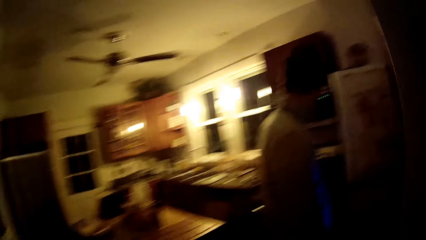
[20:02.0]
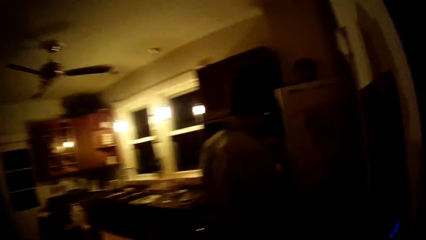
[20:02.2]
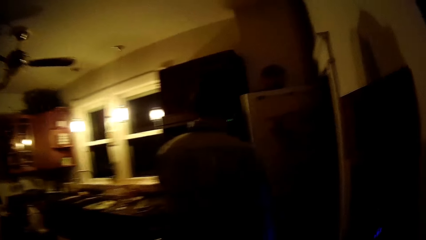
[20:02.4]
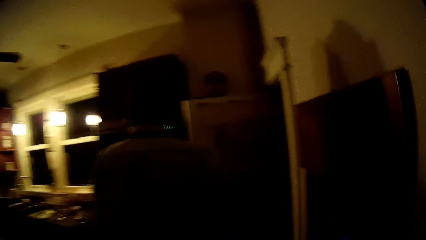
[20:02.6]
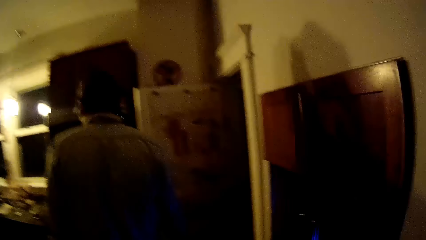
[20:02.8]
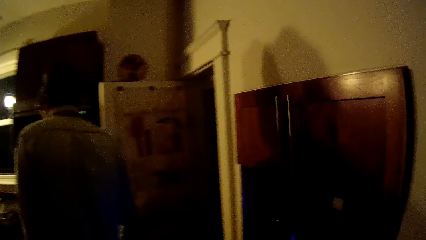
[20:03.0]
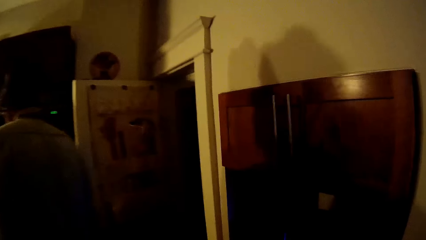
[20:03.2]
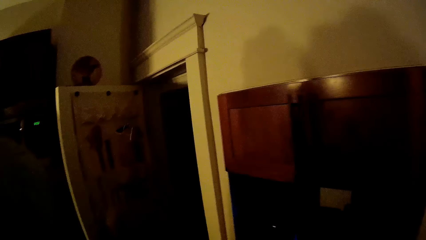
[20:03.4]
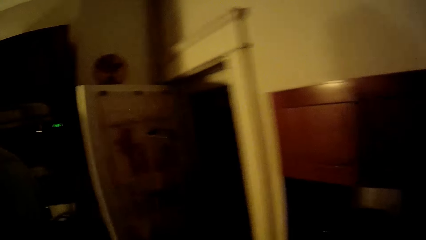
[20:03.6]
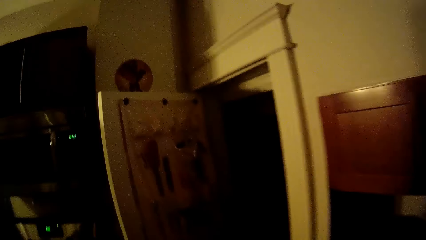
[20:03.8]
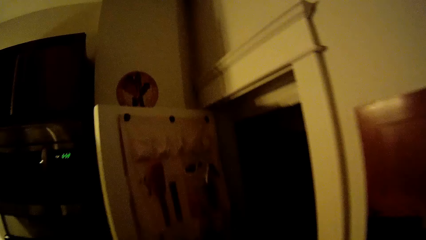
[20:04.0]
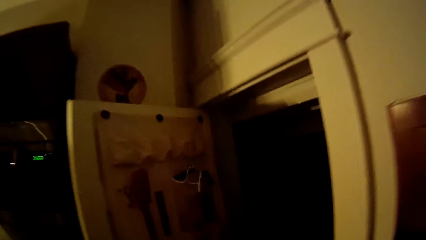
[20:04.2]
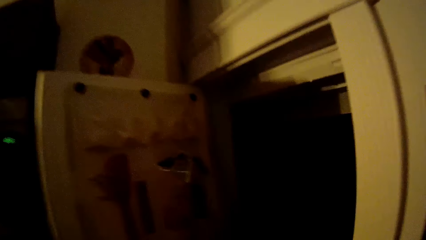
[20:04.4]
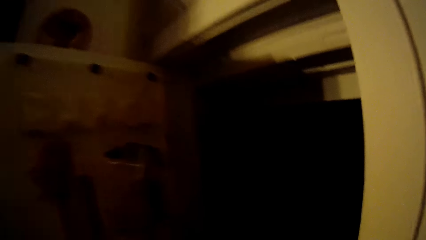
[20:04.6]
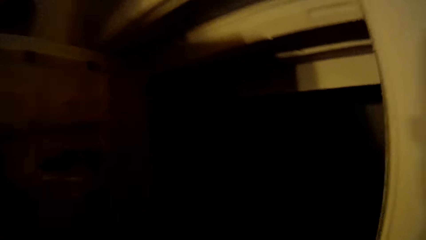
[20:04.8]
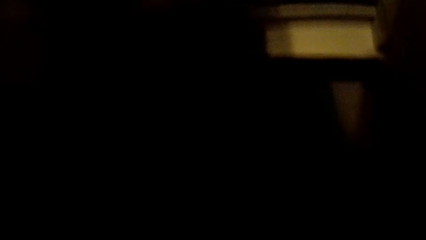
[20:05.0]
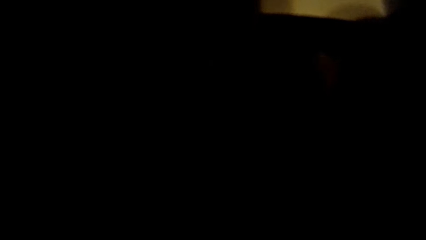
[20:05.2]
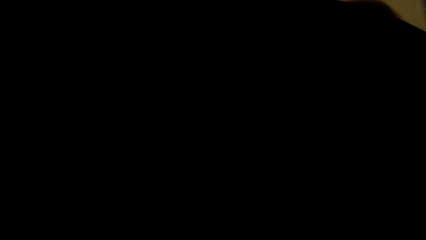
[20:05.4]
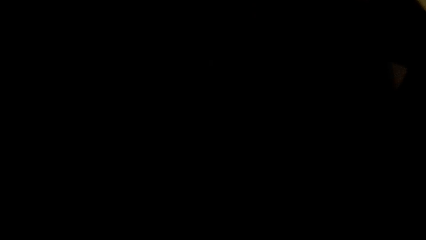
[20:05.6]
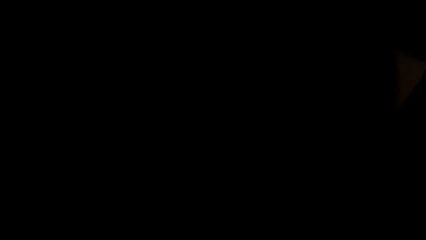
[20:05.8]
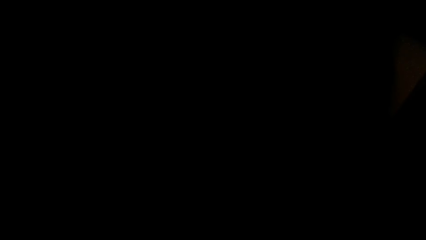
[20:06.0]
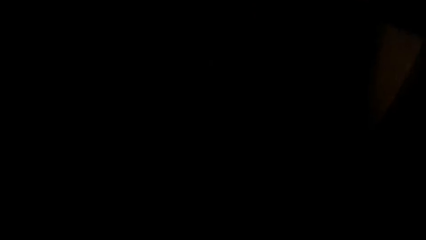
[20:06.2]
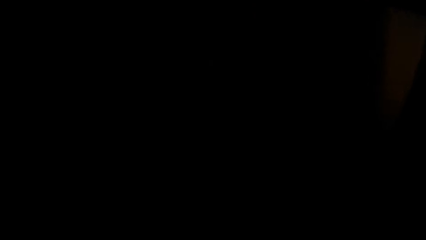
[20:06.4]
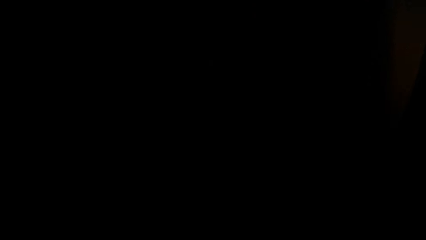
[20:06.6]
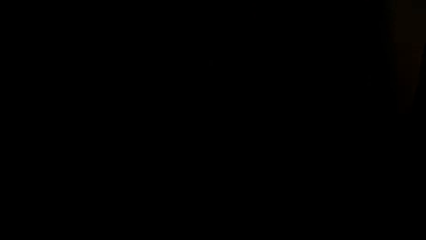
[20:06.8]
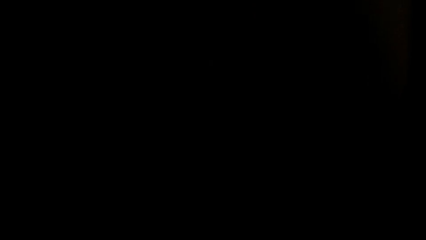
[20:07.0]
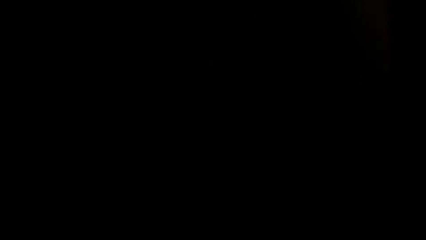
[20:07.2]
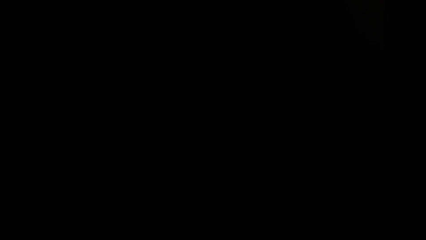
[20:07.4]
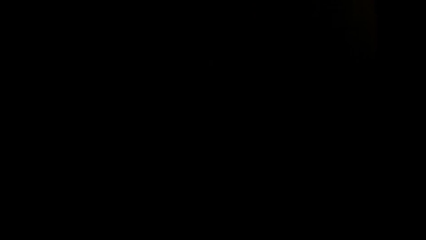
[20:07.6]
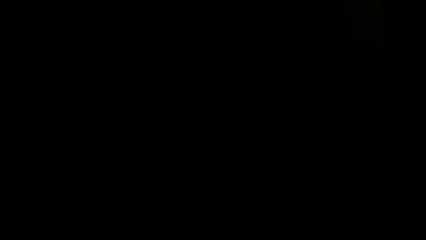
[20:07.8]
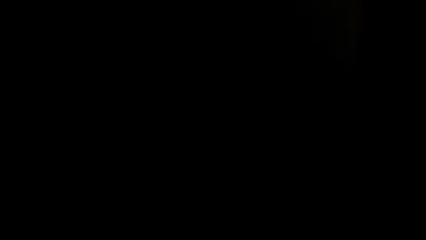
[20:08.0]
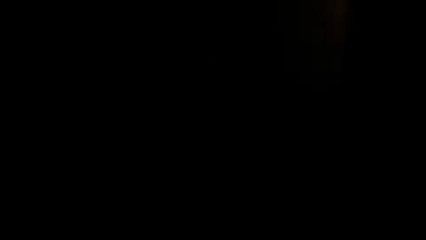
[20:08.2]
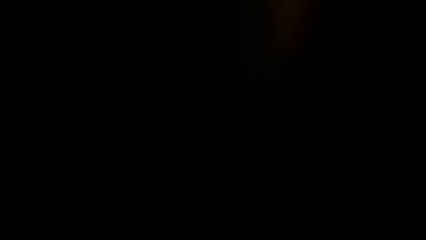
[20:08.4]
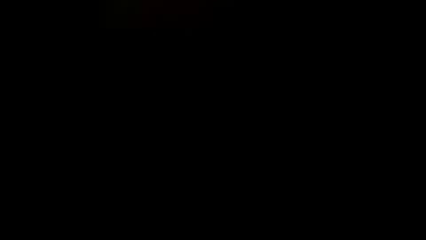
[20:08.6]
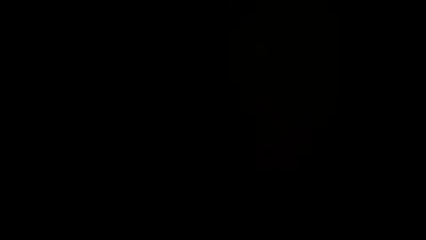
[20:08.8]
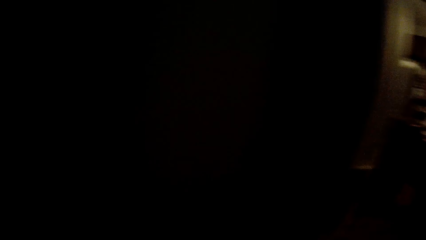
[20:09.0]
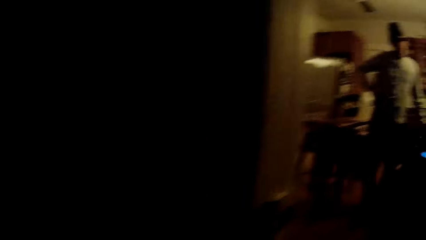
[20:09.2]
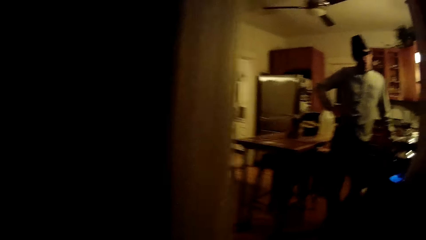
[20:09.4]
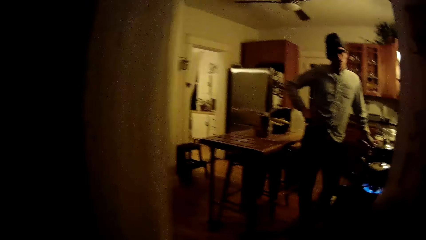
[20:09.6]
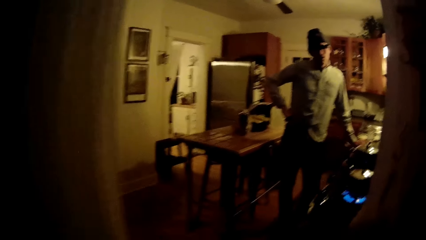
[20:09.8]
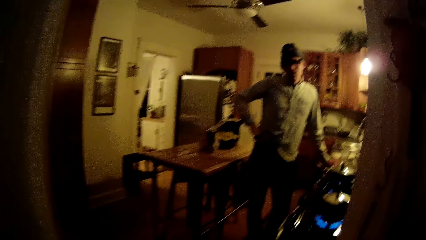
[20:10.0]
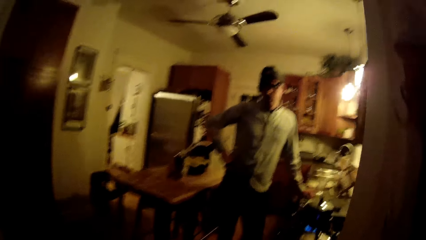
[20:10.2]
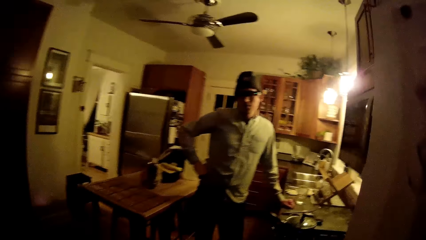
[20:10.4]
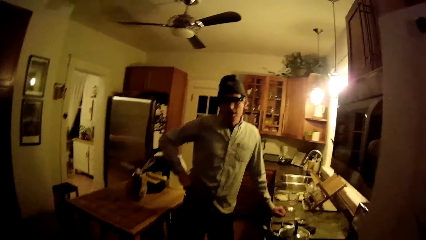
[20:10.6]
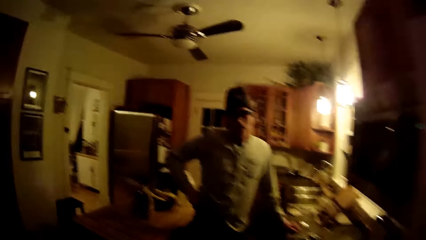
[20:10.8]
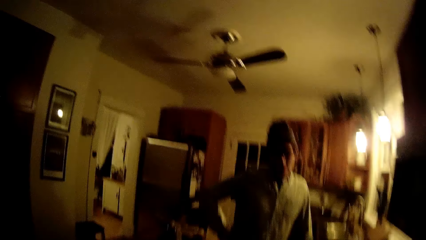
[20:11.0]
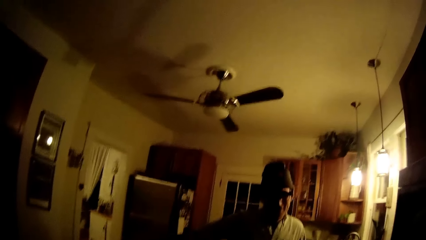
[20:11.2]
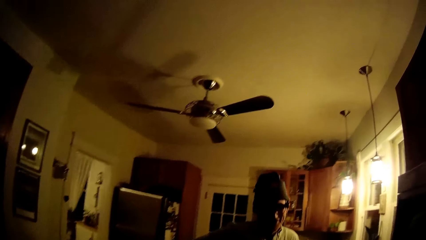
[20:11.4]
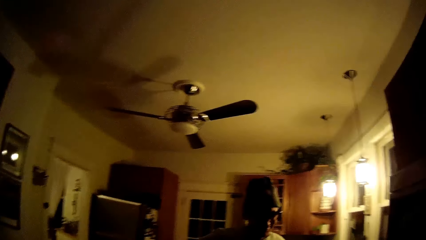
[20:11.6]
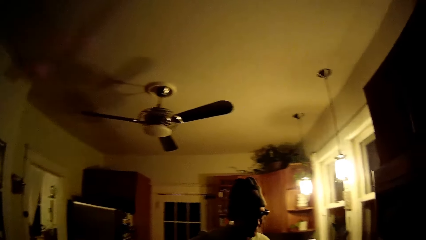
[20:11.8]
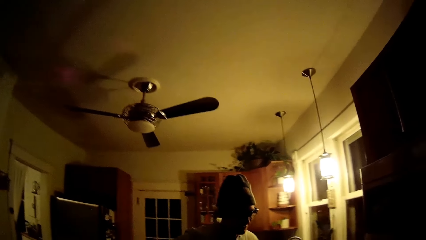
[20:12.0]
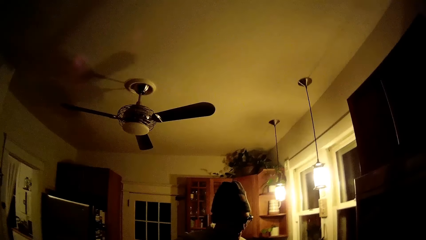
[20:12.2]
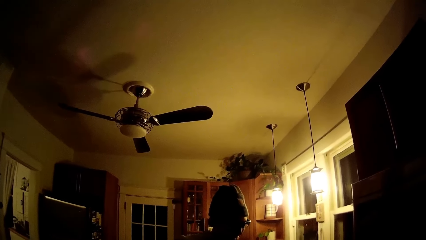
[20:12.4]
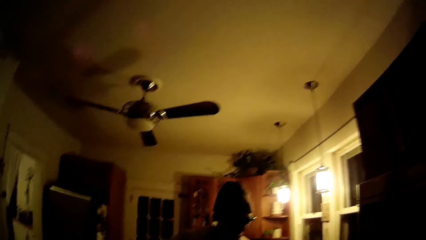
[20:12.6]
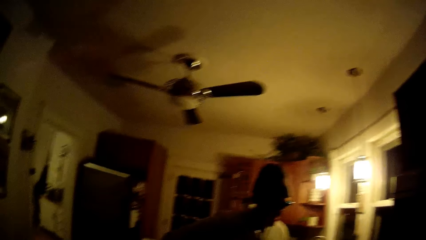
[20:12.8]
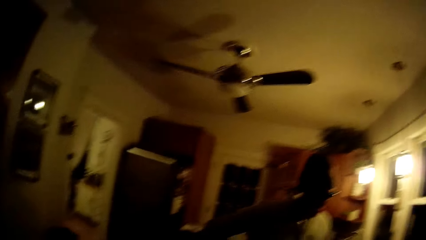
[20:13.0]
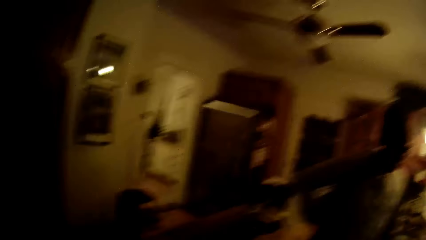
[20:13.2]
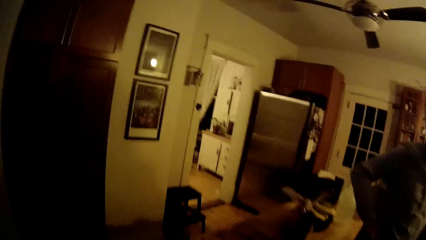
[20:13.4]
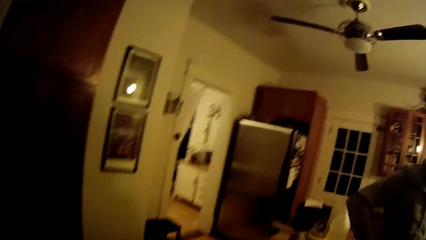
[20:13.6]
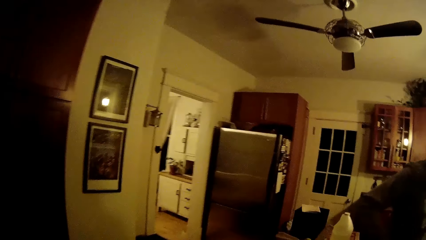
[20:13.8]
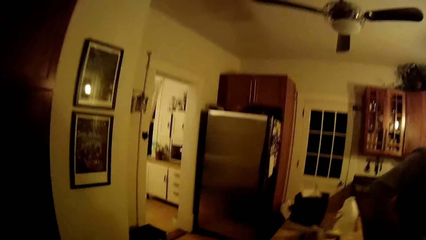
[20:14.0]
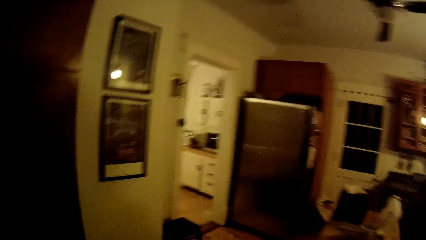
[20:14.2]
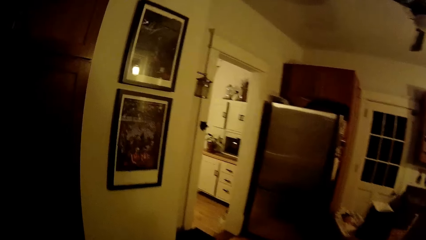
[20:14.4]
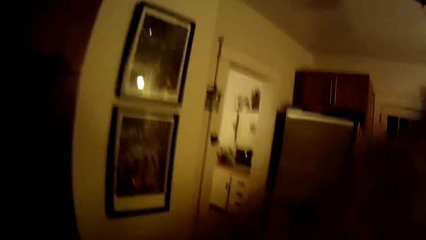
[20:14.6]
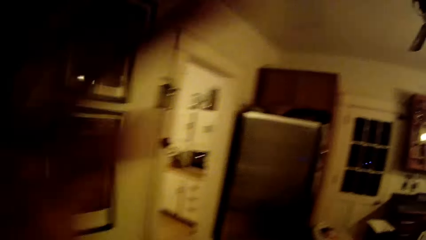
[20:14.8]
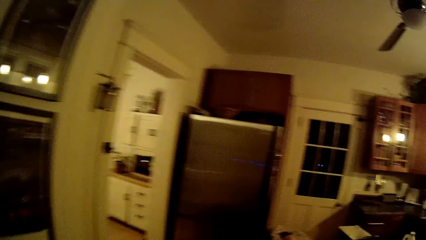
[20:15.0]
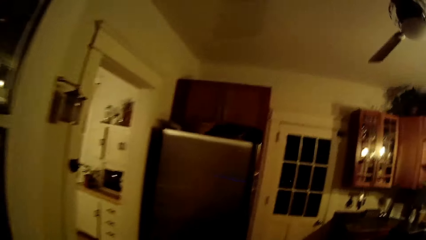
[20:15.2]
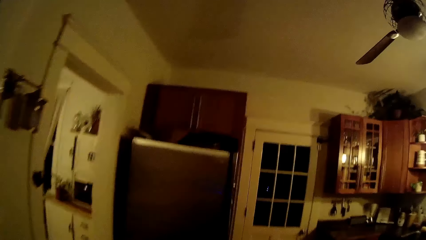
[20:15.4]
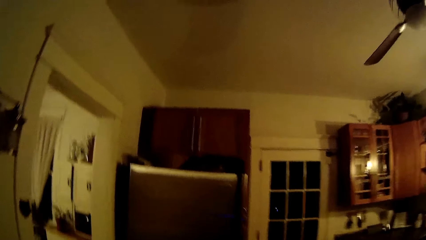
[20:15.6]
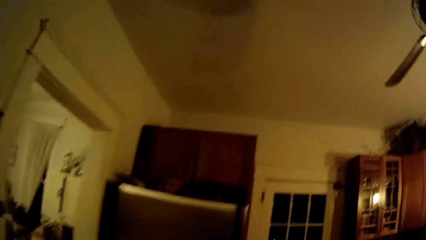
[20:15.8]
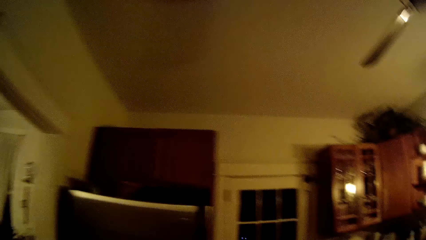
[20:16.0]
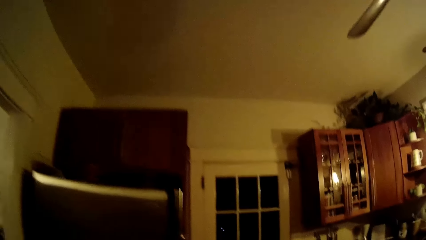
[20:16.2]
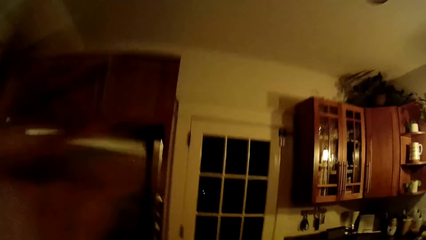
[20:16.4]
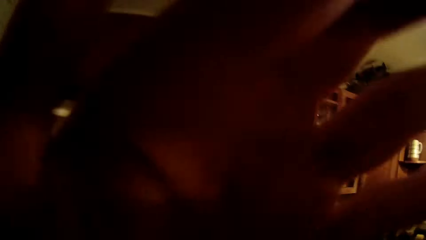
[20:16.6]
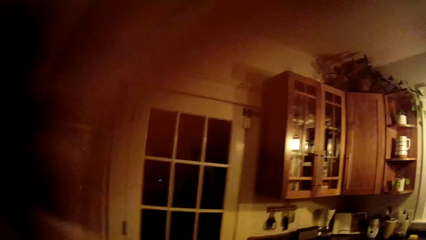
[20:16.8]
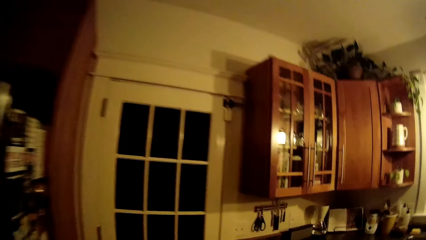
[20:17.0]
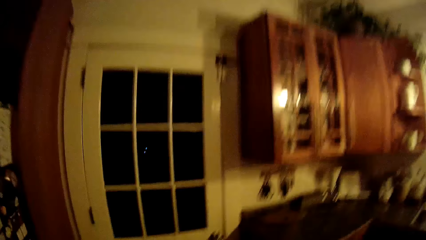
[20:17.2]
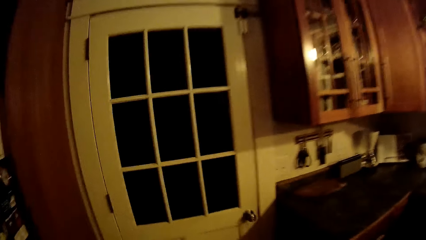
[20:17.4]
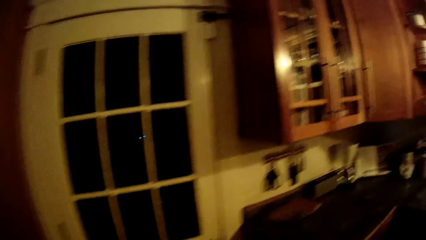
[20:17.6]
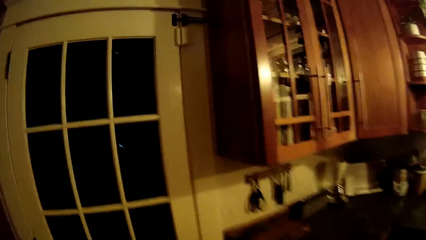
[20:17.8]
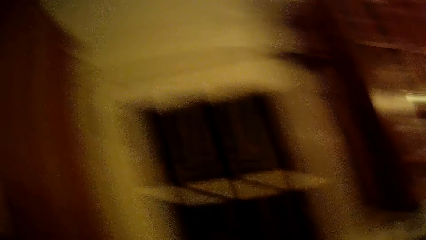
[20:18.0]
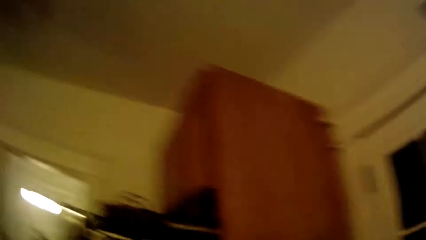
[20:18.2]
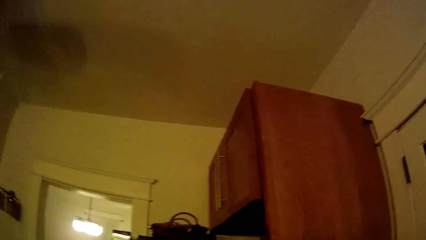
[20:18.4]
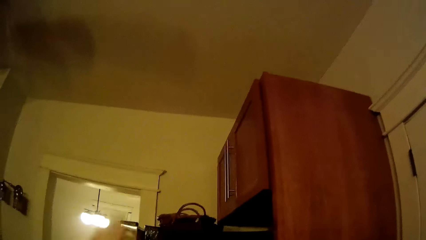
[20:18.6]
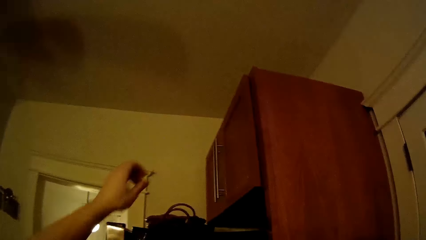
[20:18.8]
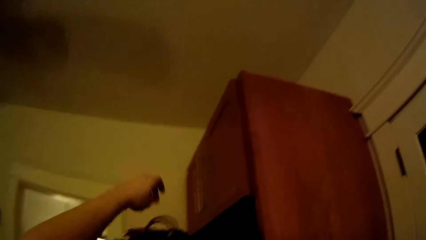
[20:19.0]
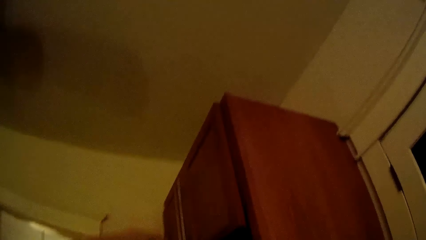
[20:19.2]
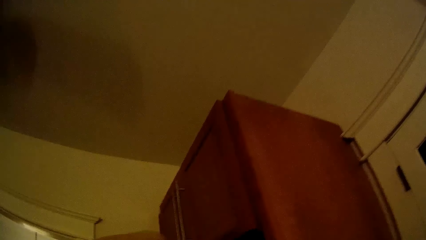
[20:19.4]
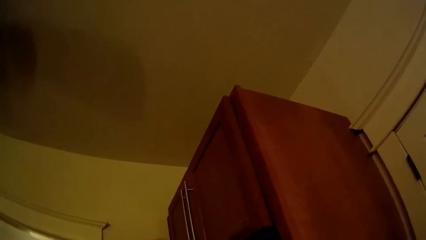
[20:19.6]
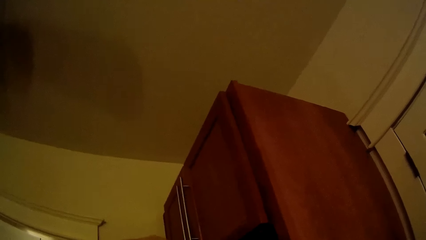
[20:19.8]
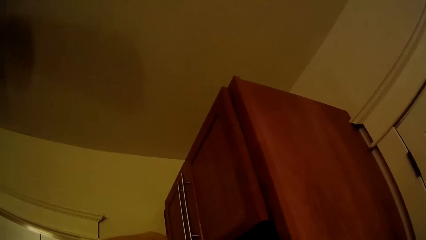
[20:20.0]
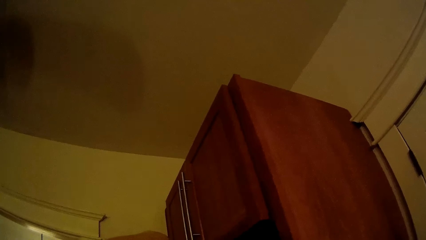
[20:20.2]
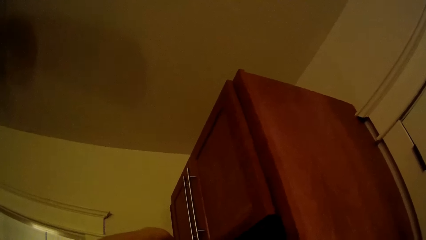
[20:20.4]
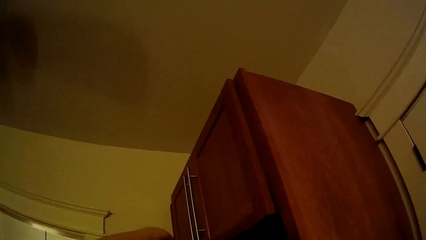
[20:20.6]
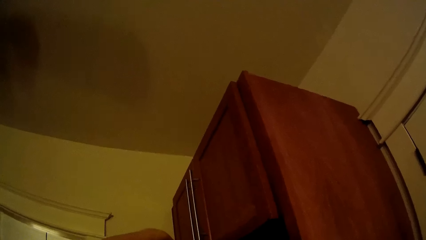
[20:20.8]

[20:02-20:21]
The man steps forward. The camera wearer steps forward. She walks towards the man. She walks to the kitchen from the staircase and converses with the man. She walks around the room and moves the hand. She touches her face with her left hand. She steps forward, moves the hand, and steps forward. She converses with the man. She moves the hand.
